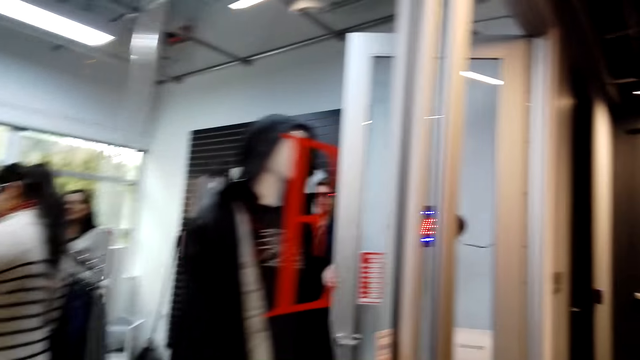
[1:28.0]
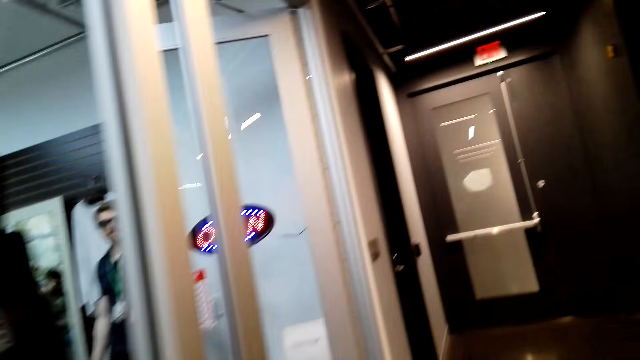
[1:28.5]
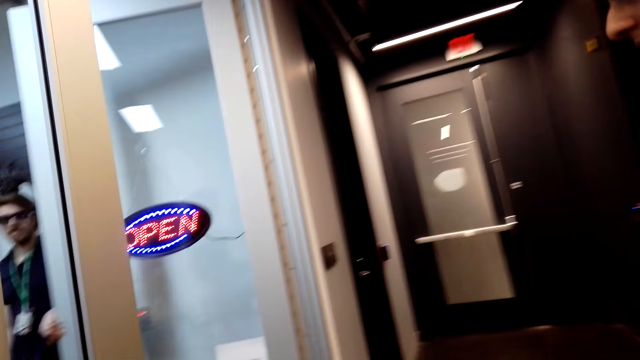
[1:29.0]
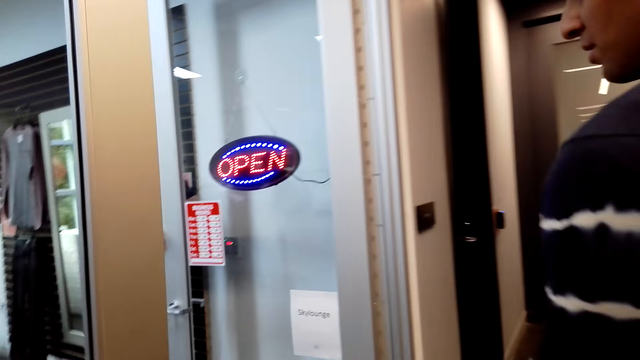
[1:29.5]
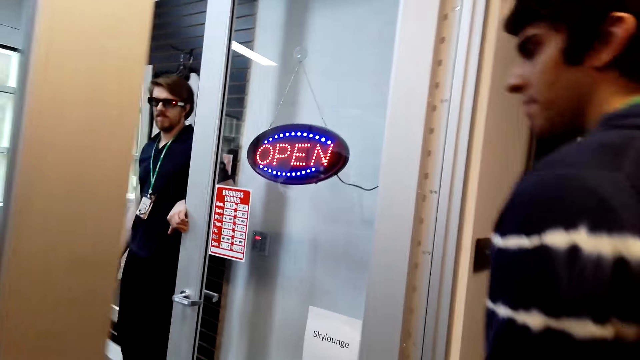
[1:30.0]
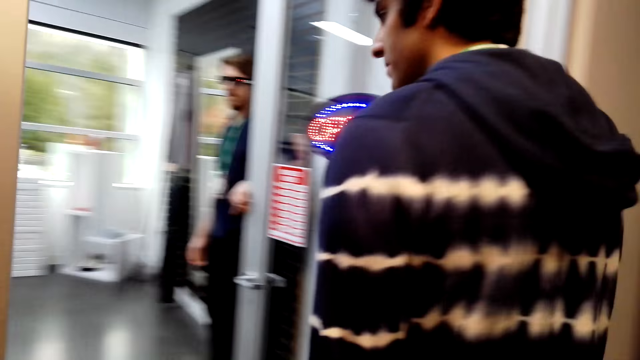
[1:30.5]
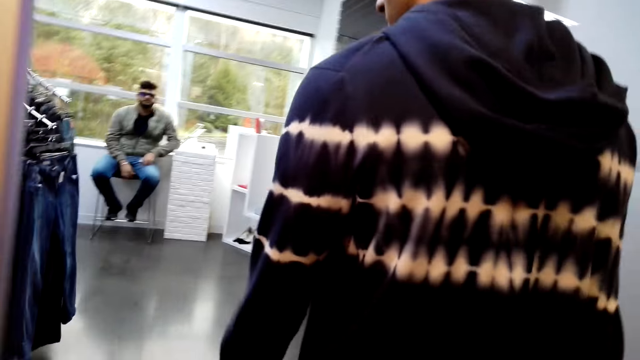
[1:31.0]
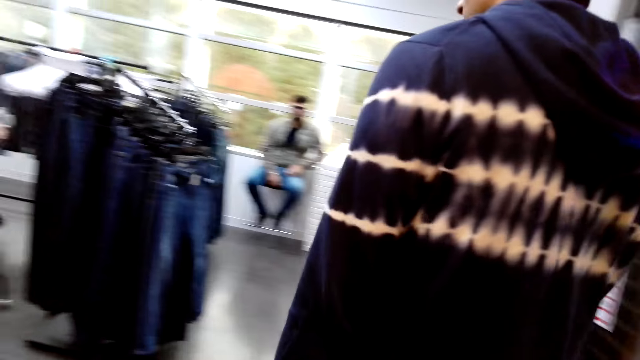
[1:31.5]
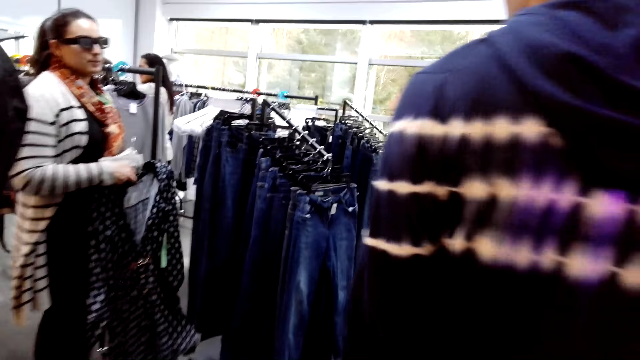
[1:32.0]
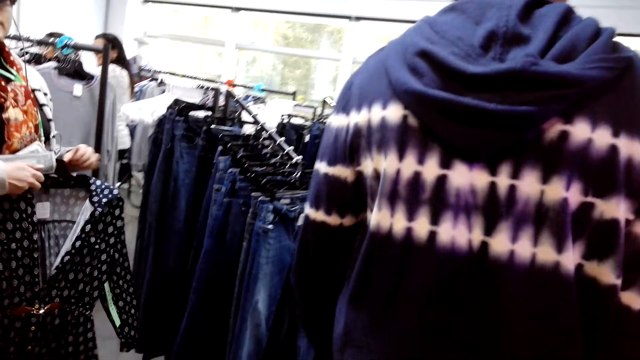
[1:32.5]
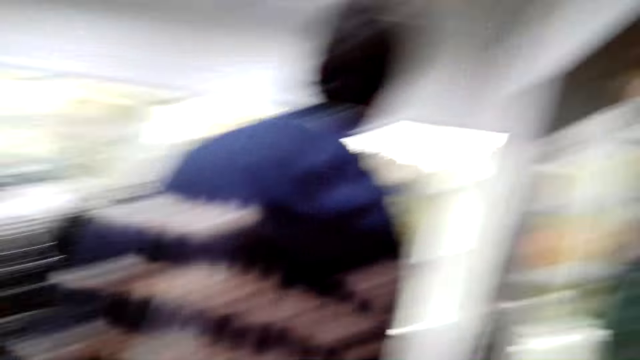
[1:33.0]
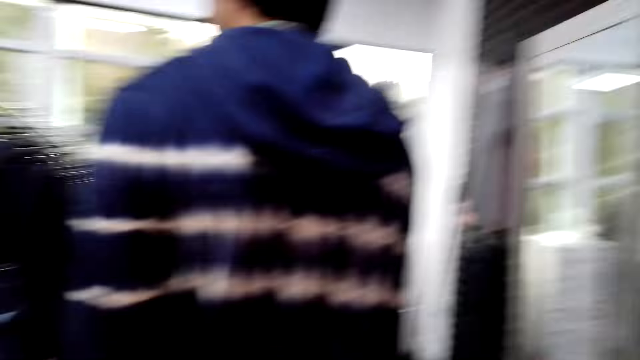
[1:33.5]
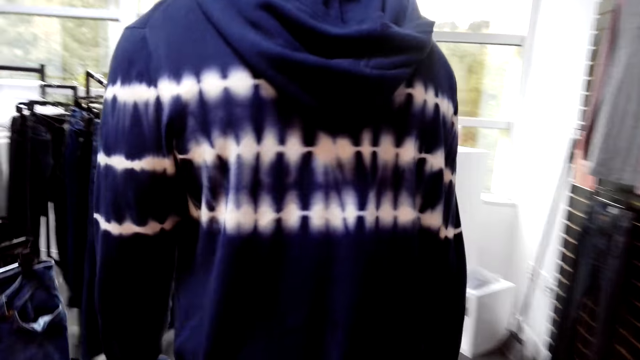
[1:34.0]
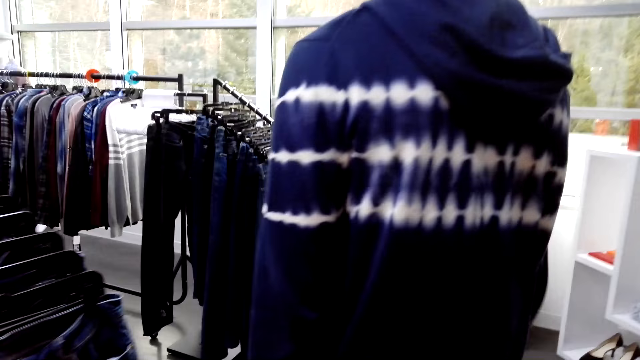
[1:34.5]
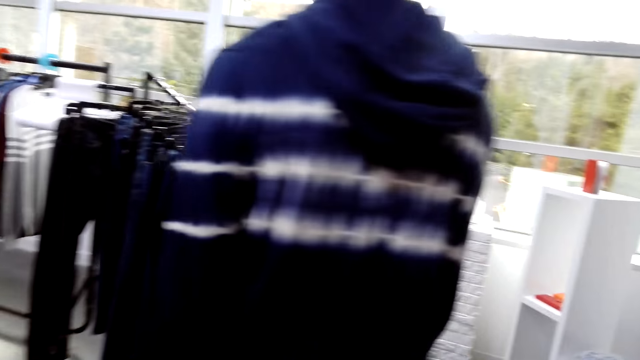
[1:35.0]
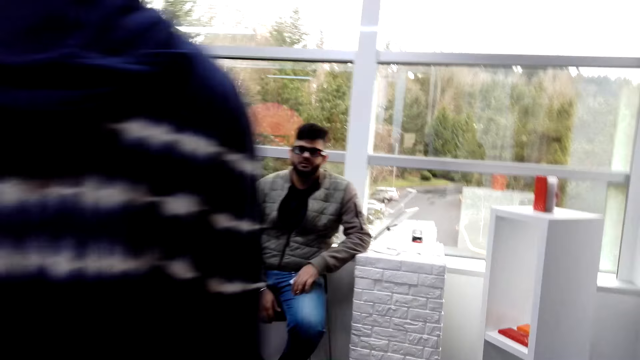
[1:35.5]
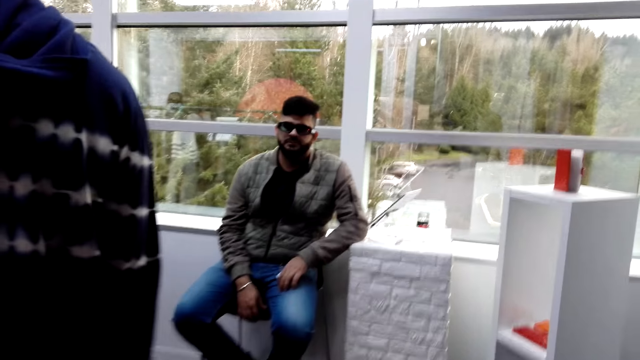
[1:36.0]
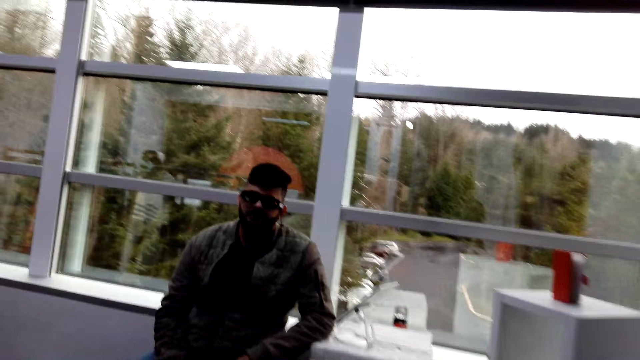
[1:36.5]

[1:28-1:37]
The camera wearer walks to the cloth shop.

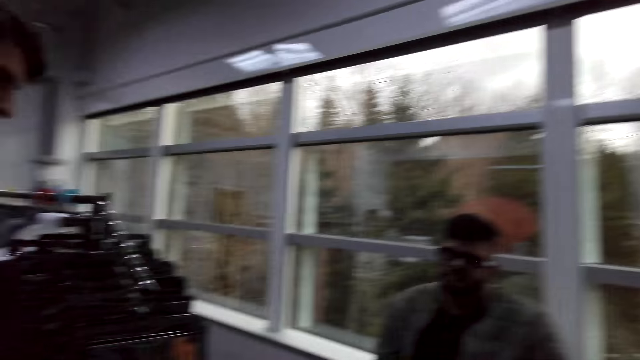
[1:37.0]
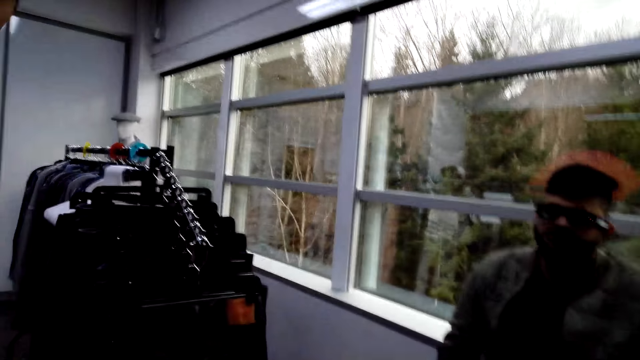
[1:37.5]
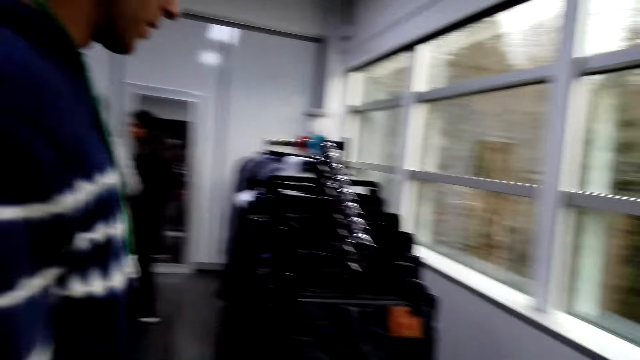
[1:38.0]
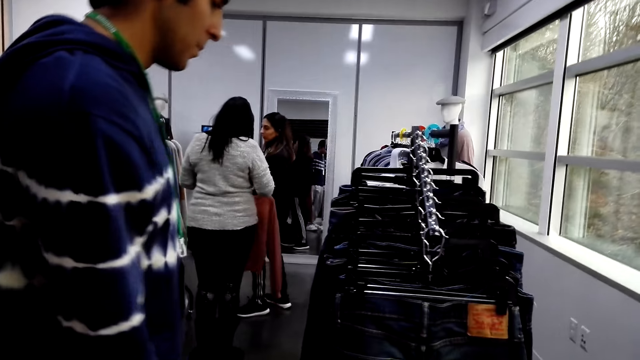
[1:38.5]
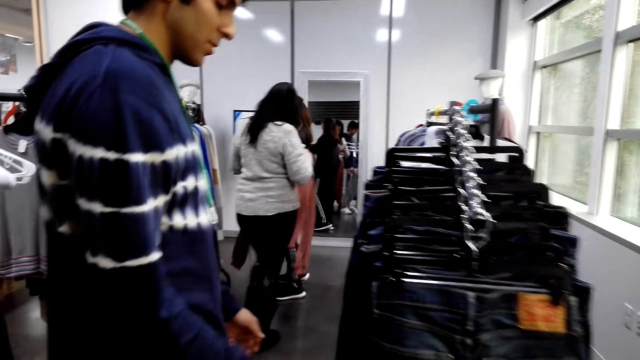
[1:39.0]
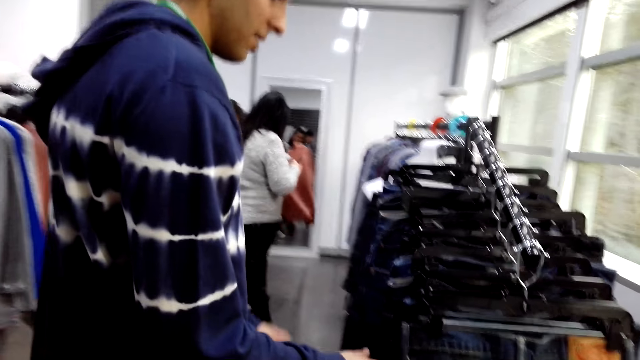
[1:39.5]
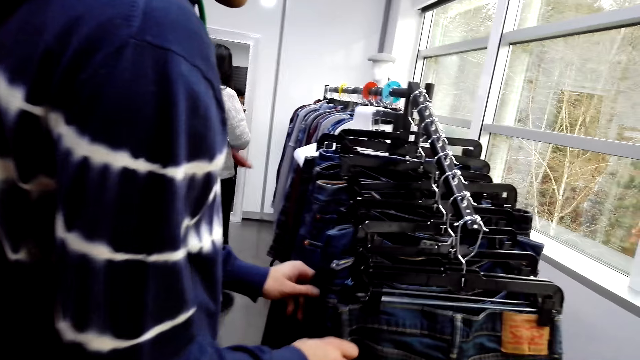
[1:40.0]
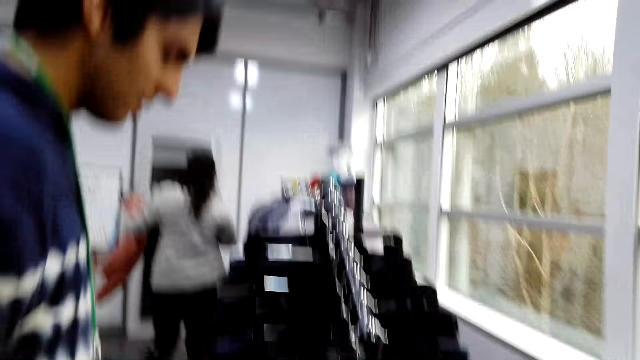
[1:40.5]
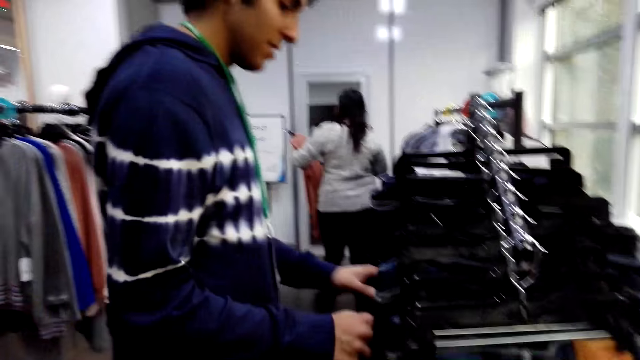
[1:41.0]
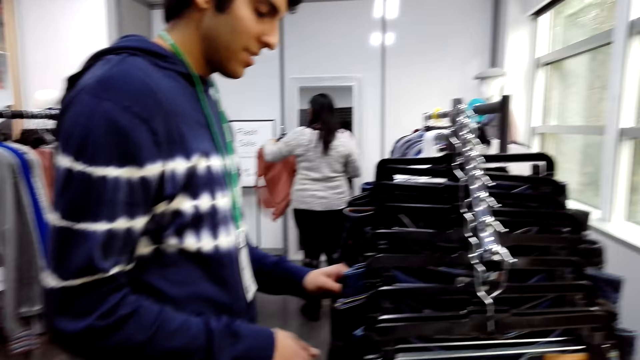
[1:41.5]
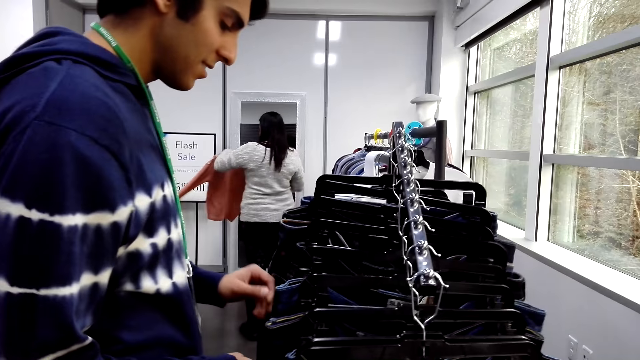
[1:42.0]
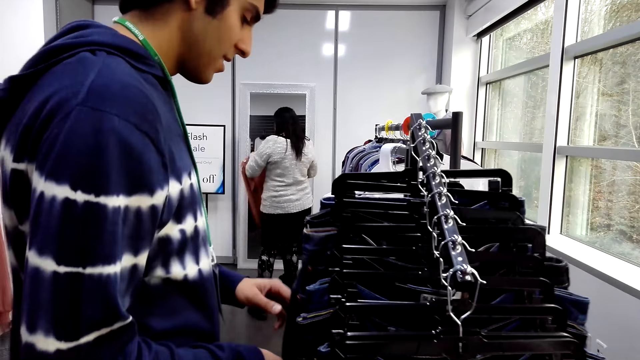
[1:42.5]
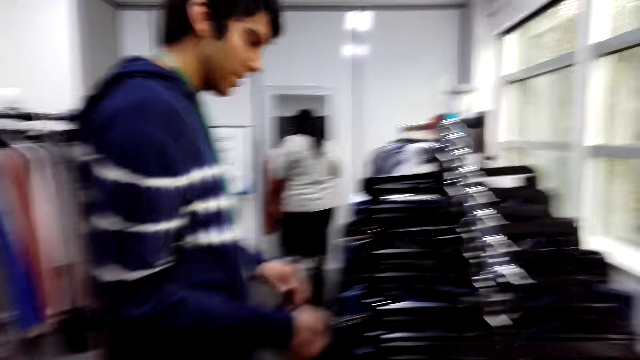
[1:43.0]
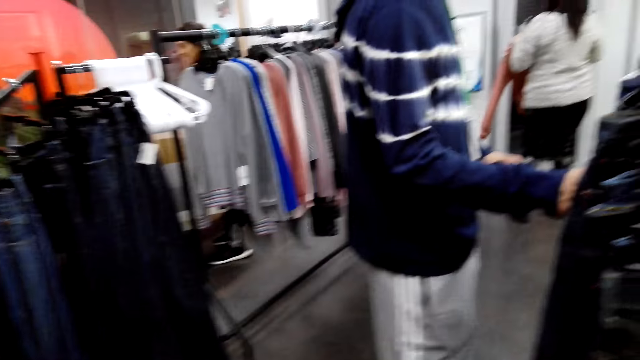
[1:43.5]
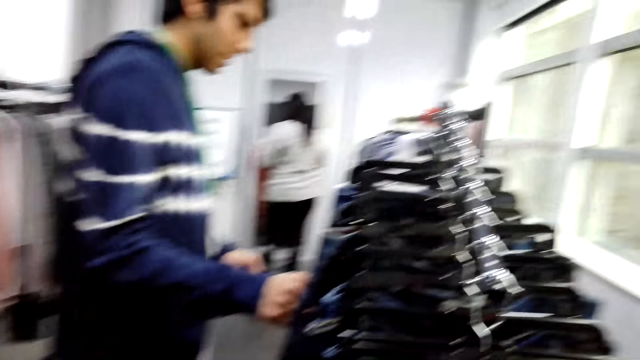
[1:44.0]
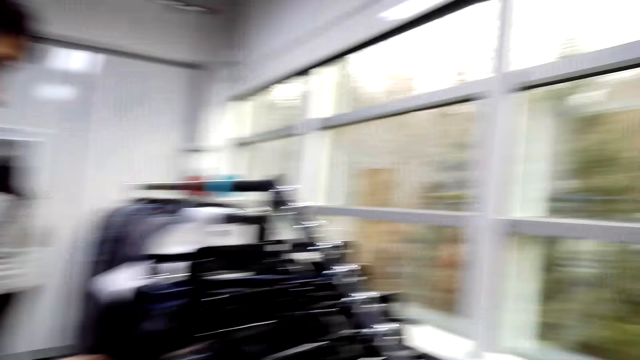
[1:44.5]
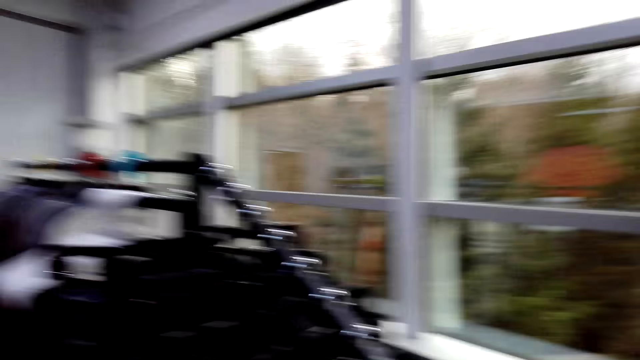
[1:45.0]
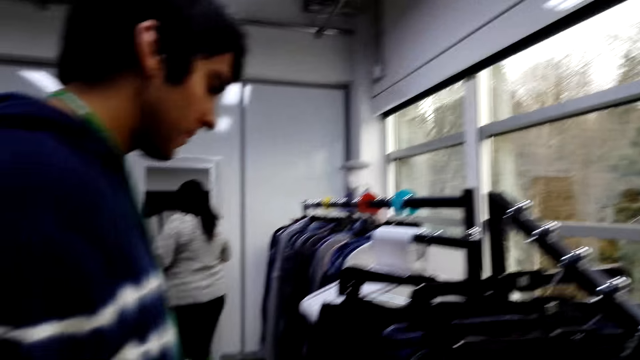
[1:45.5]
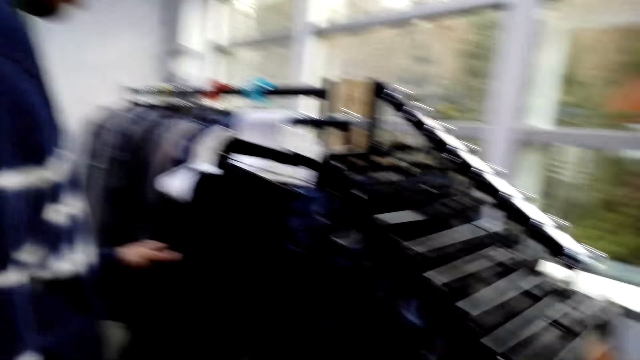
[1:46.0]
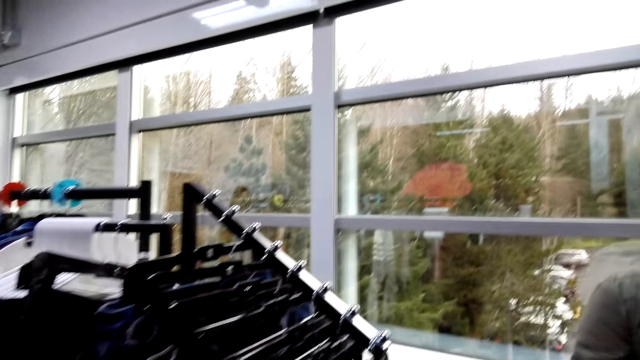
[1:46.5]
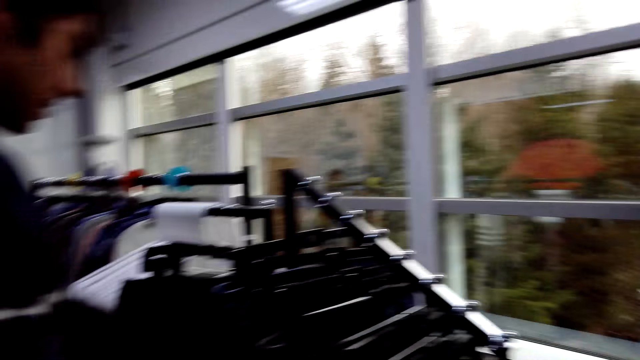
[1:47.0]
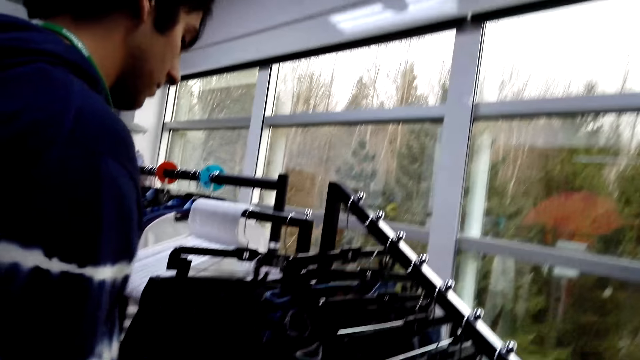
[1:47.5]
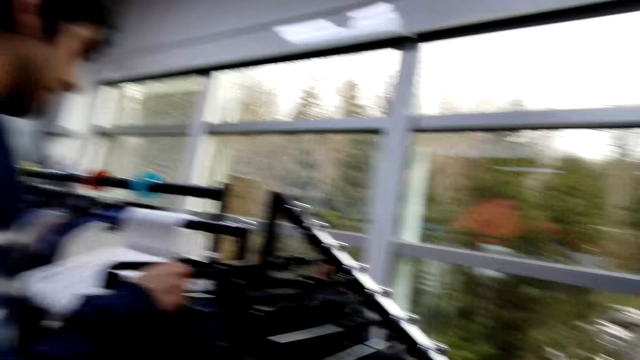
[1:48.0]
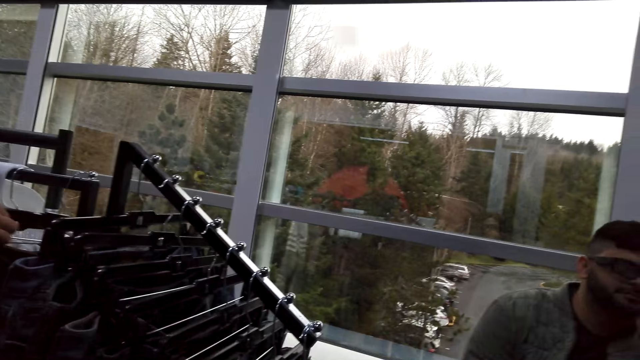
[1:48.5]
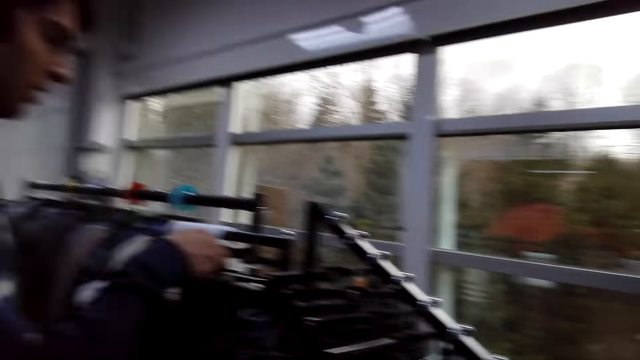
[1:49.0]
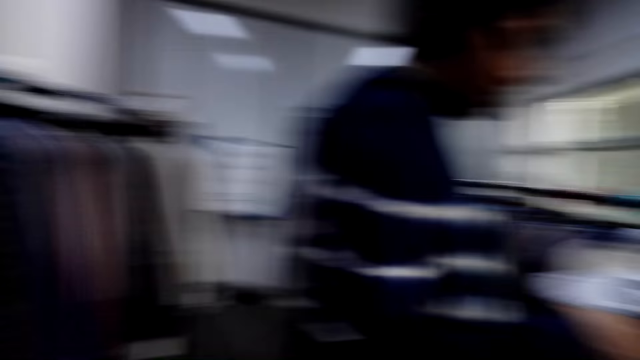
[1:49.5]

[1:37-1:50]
The camera wearer looks at the cloth. A man touches the jeans. The camera wearer looks at the cloths.
